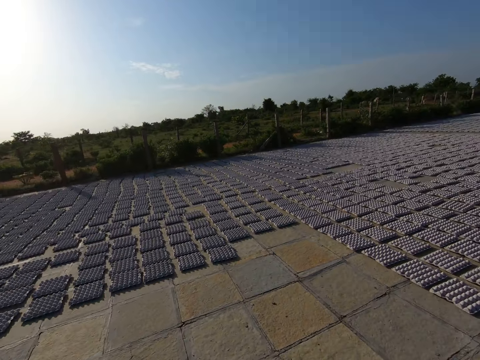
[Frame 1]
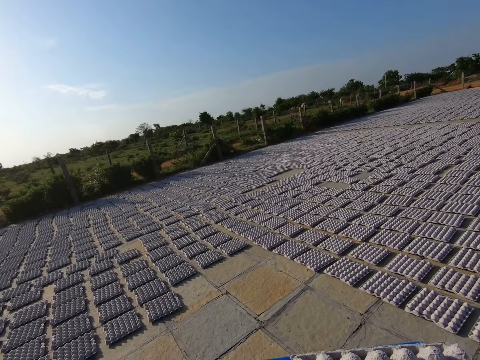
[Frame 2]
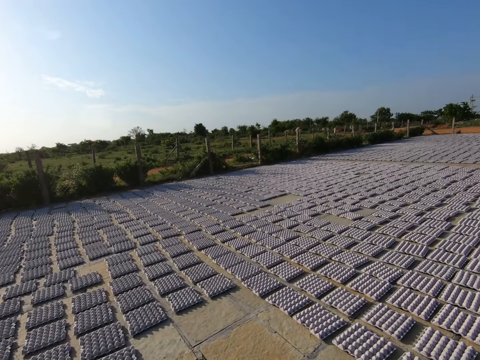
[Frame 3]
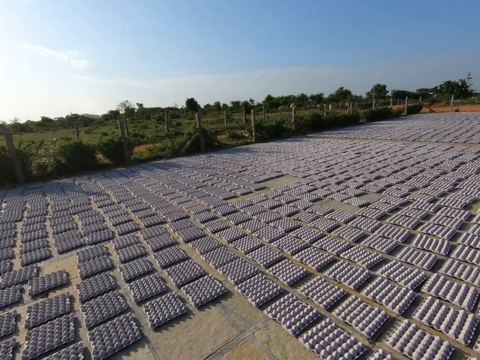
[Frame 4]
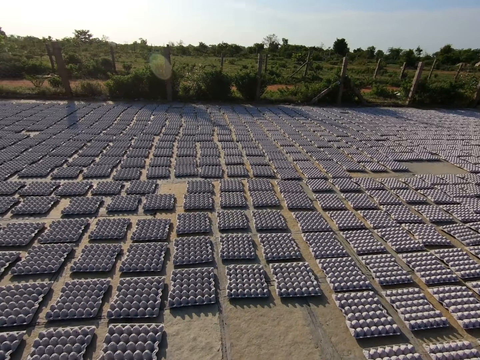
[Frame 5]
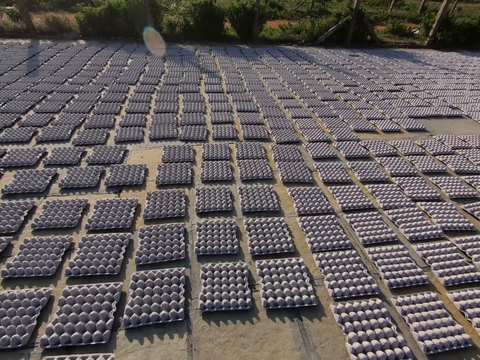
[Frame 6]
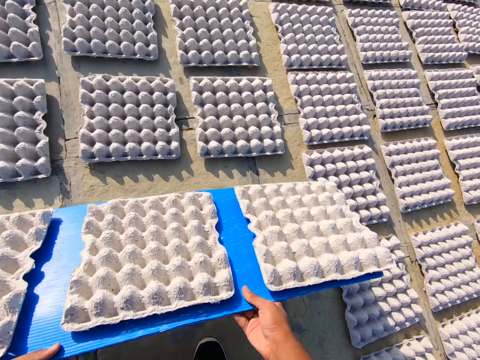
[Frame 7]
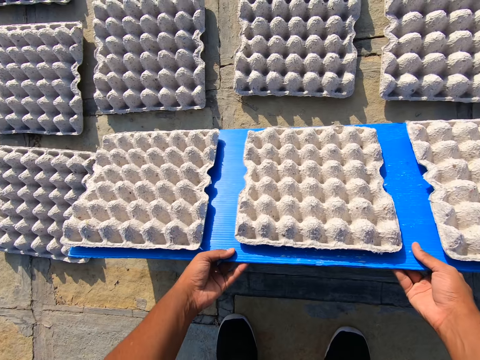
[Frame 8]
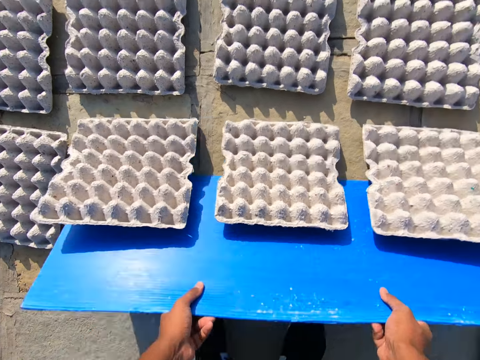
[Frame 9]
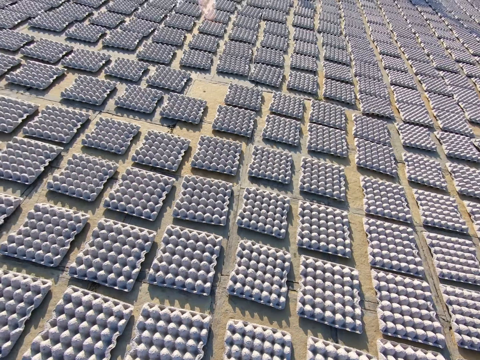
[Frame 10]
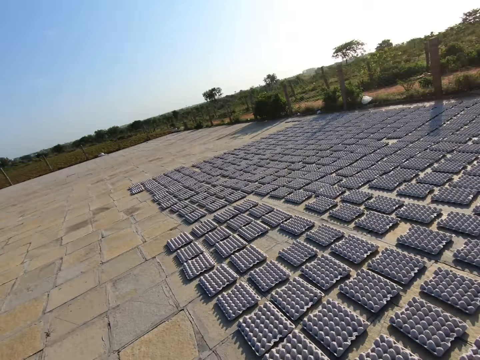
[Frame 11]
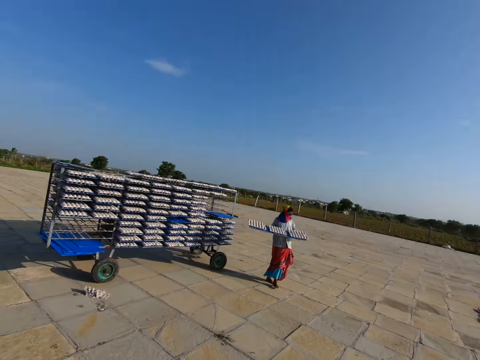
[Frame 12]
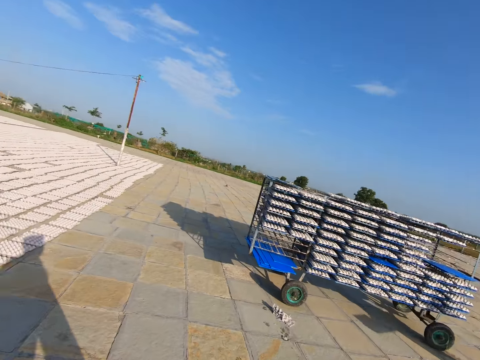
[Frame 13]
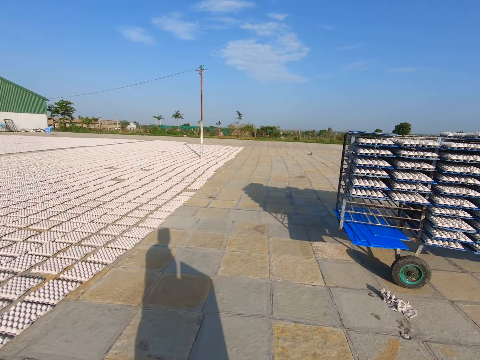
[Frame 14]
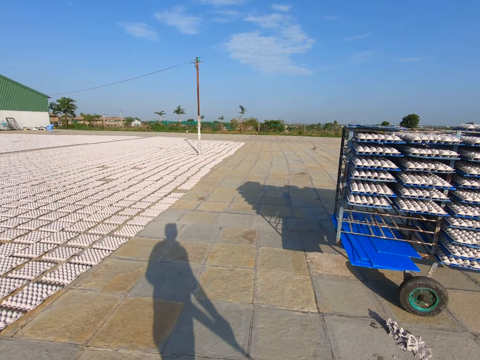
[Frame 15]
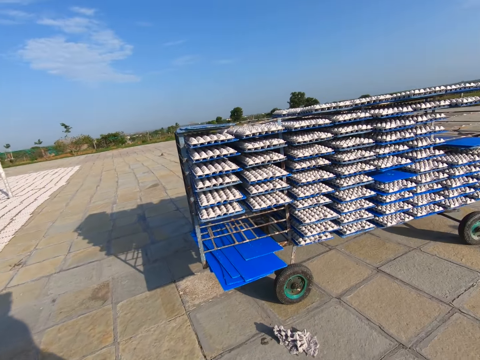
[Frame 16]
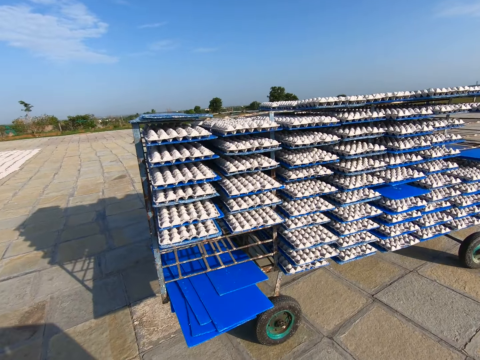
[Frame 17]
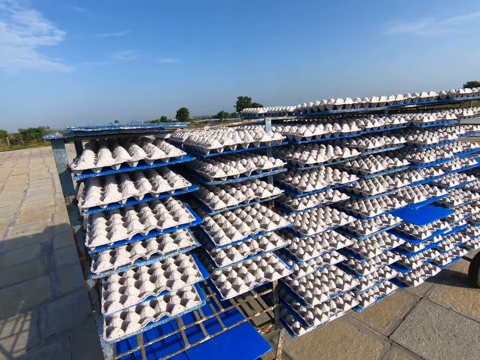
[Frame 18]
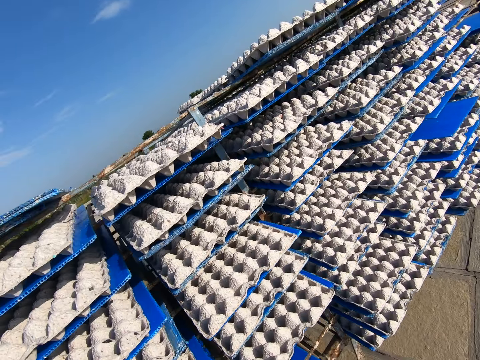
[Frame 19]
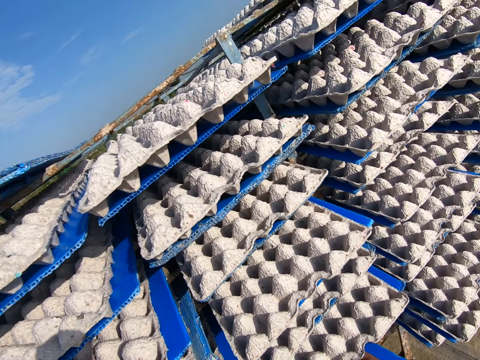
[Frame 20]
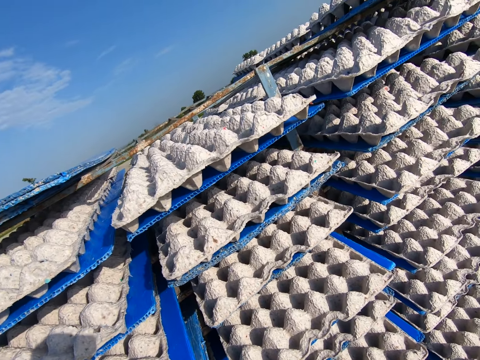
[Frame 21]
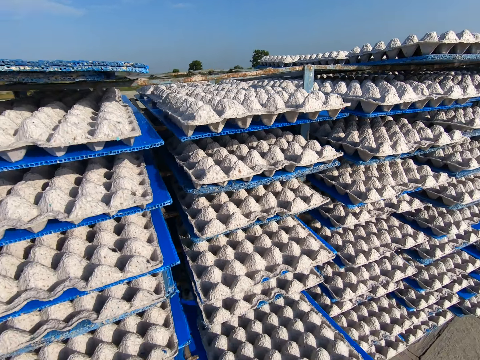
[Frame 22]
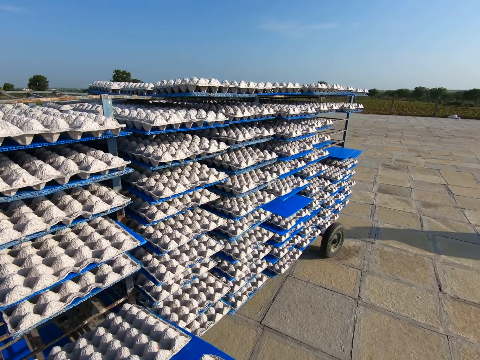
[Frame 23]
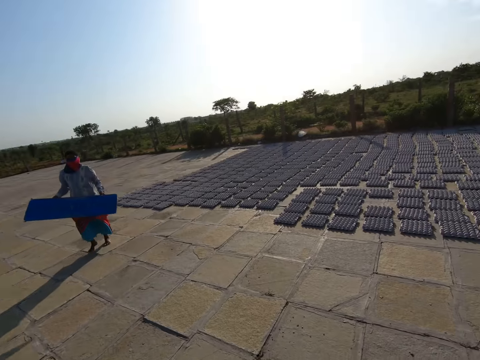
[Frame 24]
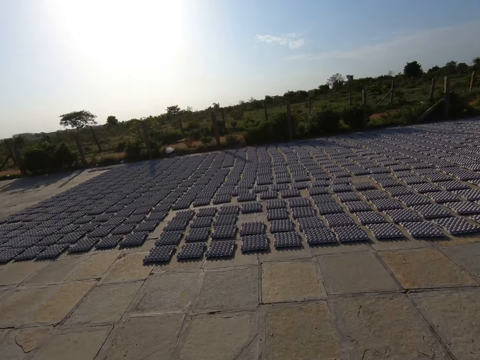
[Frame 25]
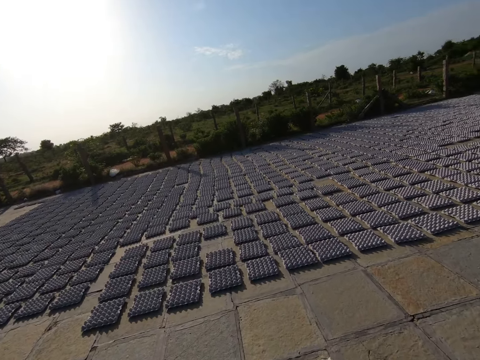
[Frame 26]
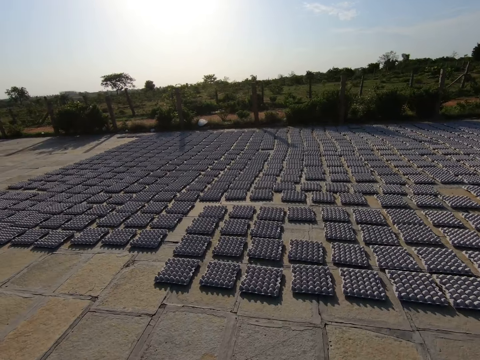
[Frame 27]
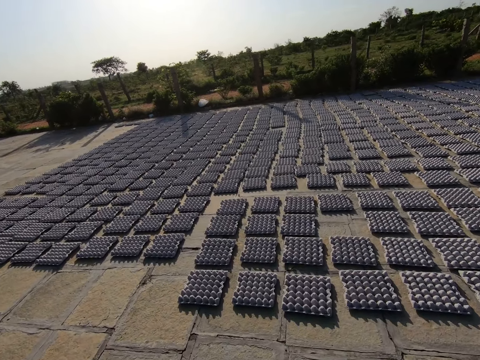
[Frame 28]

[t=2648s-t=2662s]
The camera wearer walks on the ground and carries the tray of egg crates with both hands. He places the tray of egg crates on the floor with both hands. He pours the egg crates from the tray on the floor with both hands. The woman carries a tray of egg crates with both hands. The camera wearer walks on the ground. He removes a tray of egg crates from the shelf with his right hand. The woman holds the tray with both hands. The camera wearer walks on the ground and carries the tray of egg crates with both hands.

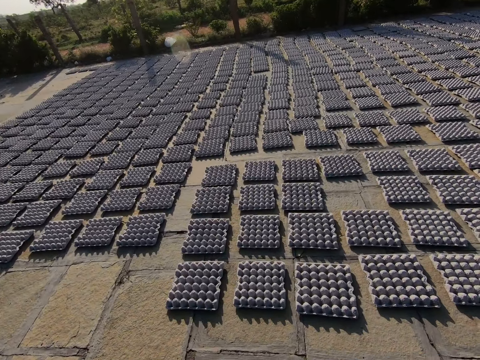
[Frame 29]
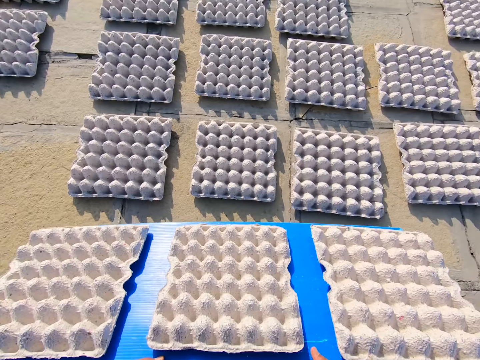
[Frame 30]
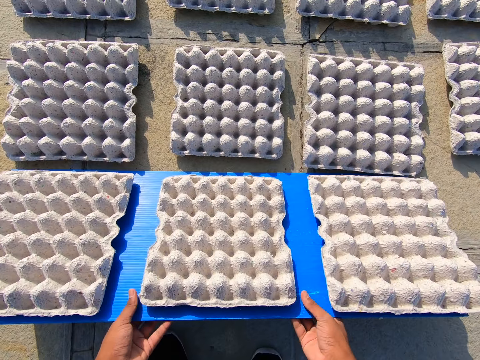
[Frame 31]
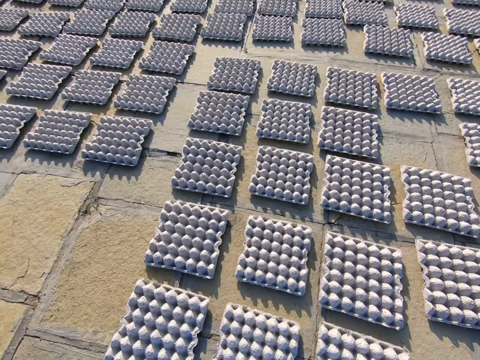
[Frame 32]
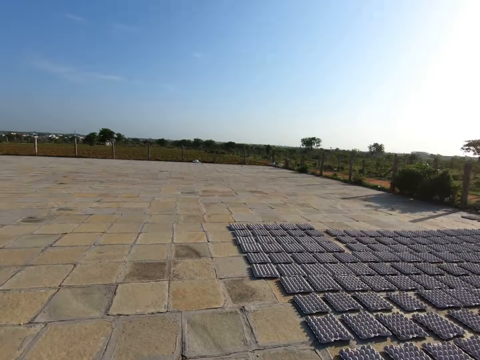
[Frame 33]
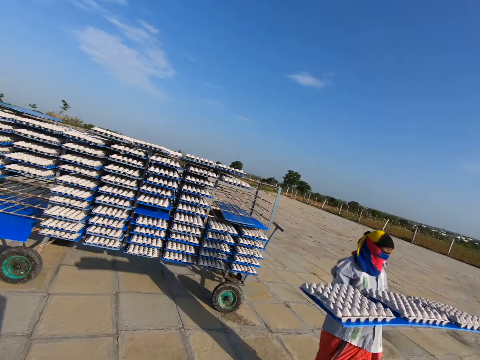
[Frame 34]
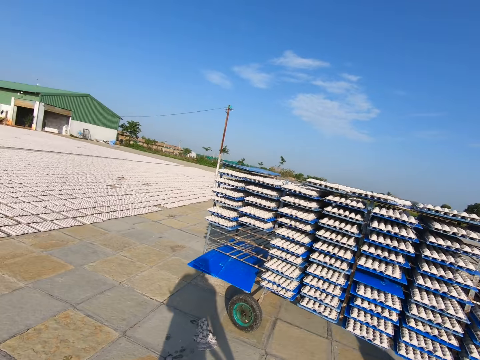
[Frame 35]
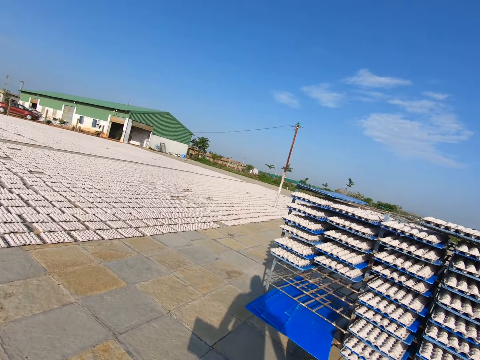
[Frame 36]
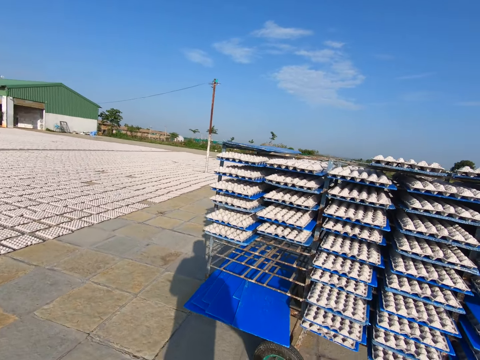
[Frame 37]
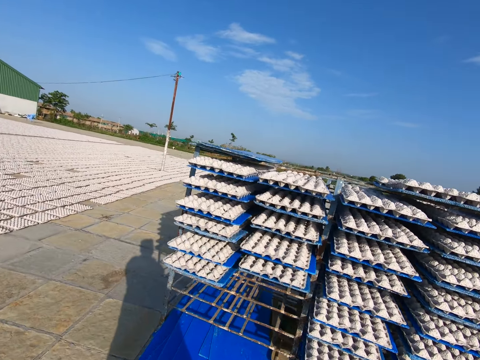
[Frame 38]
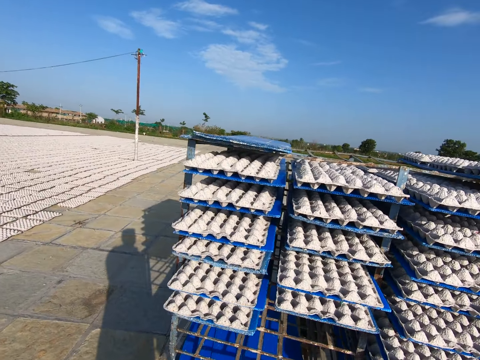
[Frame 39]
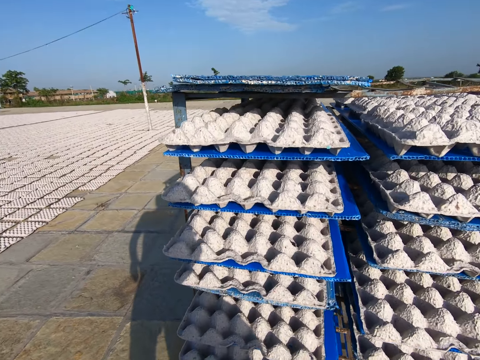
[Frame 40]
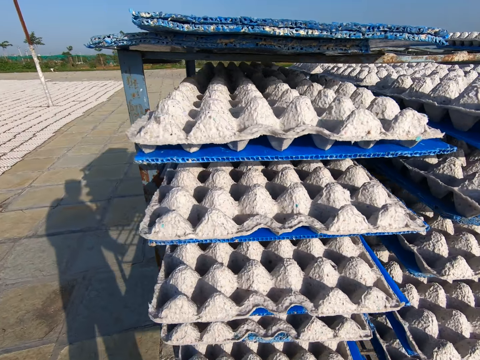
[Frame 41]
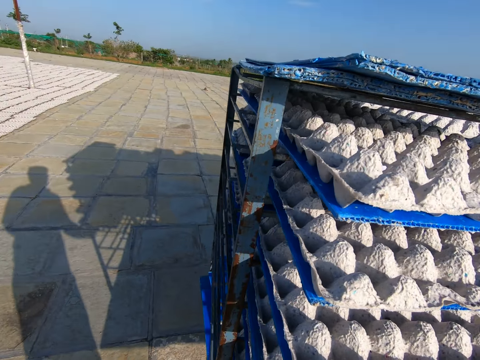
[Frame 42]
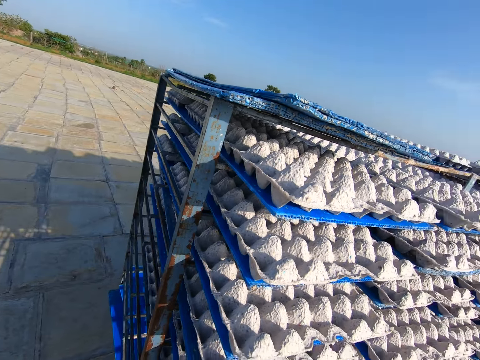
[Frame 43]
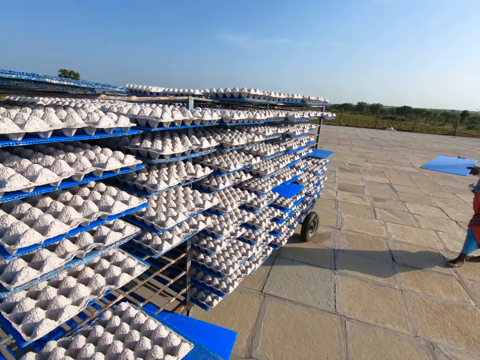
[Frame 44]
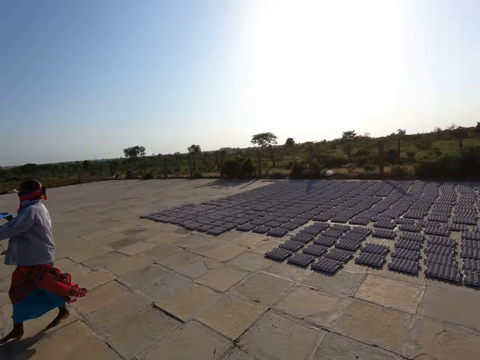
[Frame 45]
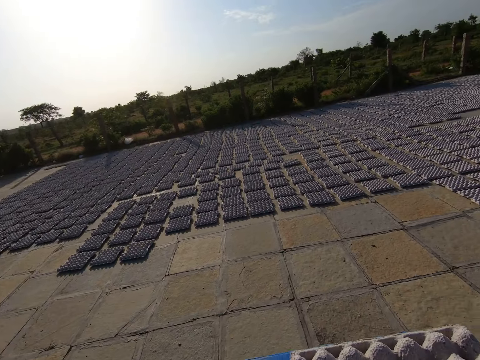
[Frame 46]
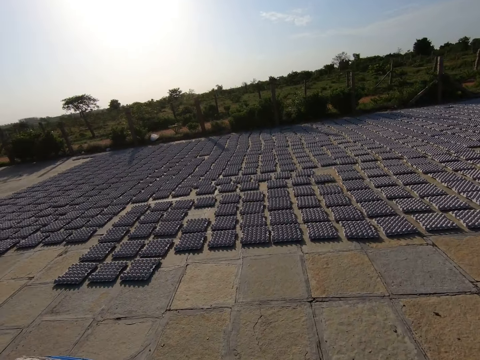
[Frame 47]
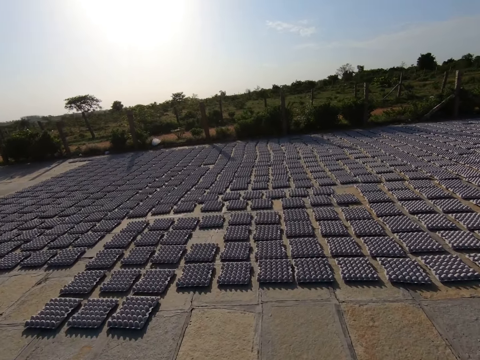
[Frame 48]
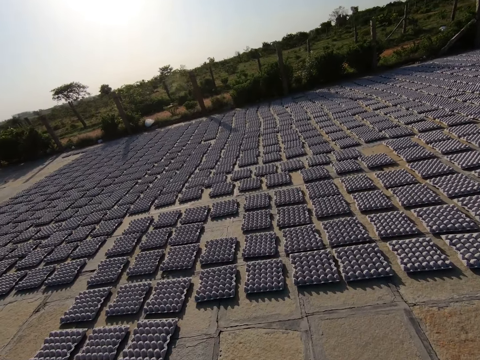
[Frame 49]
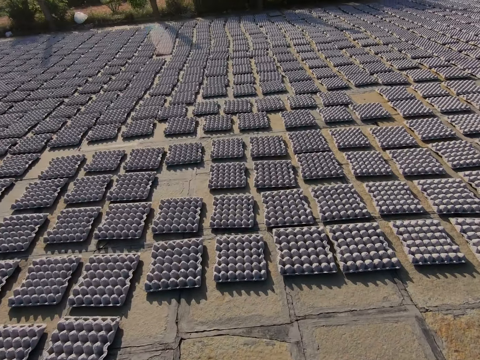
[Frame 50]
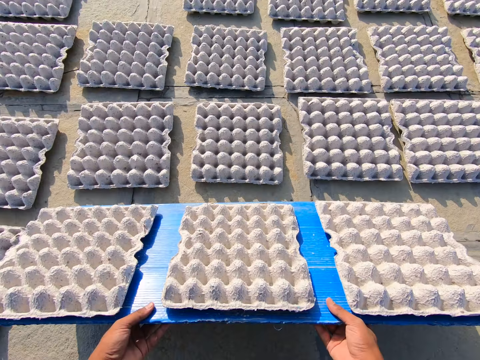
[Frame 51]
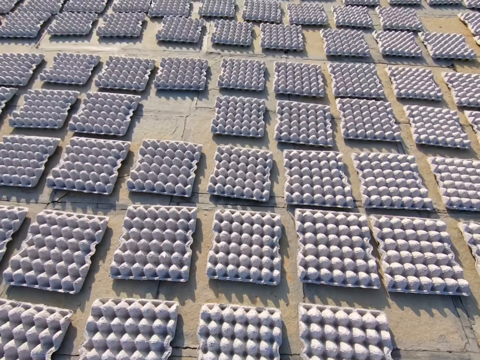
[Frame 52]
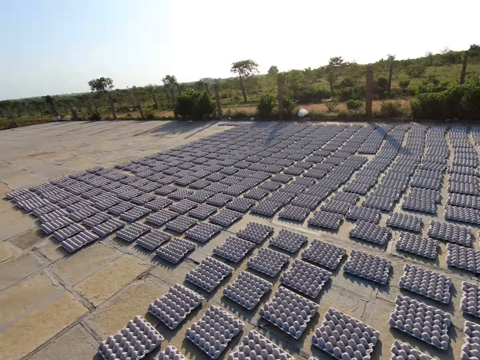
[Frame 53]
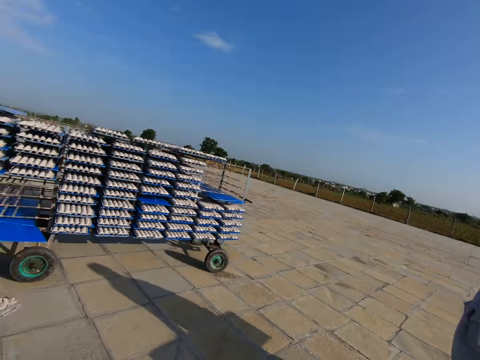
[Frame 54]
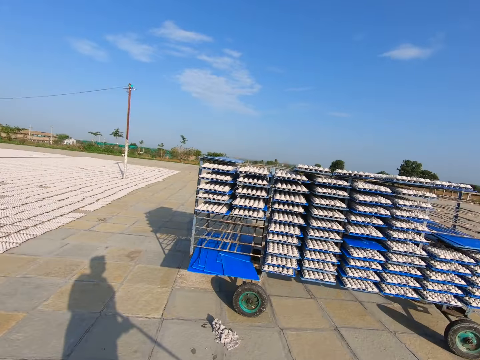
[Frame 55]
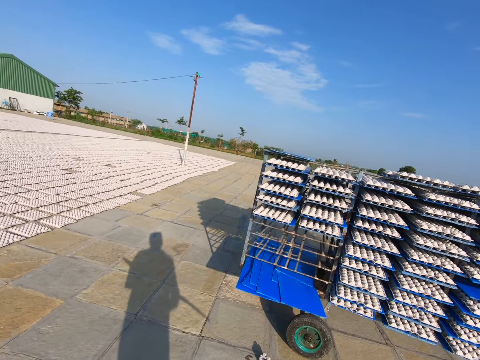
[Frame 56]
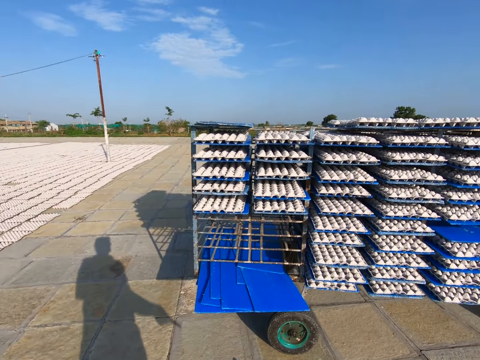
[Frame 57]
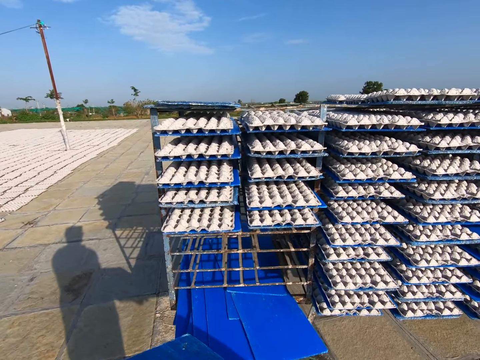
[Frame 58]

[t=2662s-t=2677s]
The camera wearer places the tray of egg crates on the floor with both hands. He pours the egg crates from the tray on the floor with both hands. The woman carries a tray of egg crates with both hands. The camera wearer walks on the ground. He drops the egg tray board on the ground. He removes a tray of egg crates from the shelf with his hands. The woman holds the tray with both hands. The camera wearer carries the tray of egg crates with both hands. He walks on the ground. He places the tray of egg crates on the floor with both hands. He pours the egg crates from the tray on the floor with both hands. The woman carries a tray of egg crates with both hands. The camera wearer walks on the ground. He holds the tray with his left hand.
